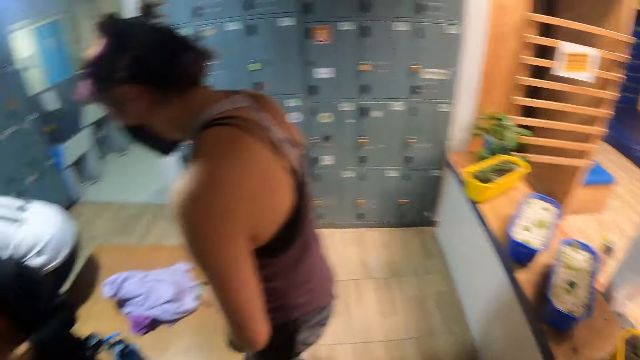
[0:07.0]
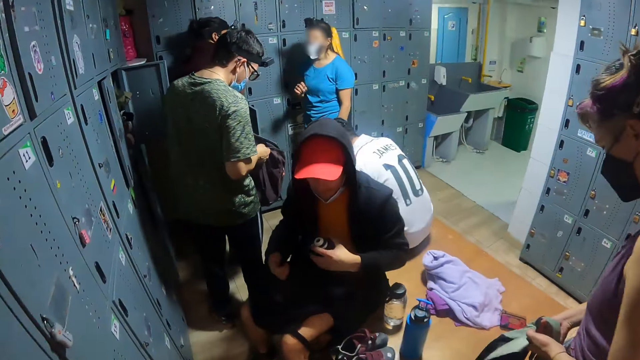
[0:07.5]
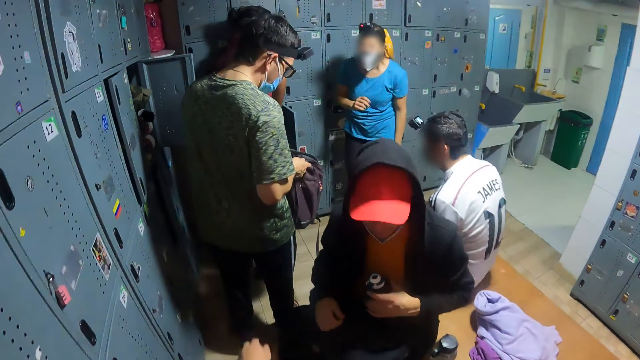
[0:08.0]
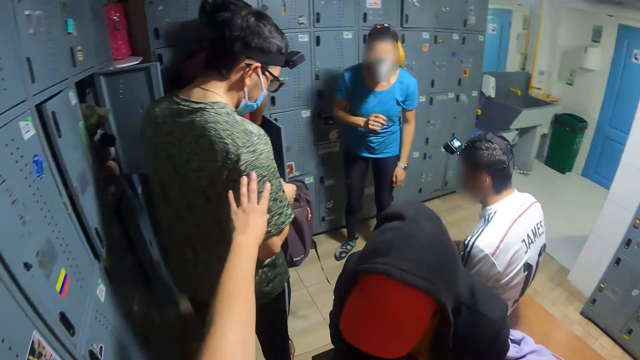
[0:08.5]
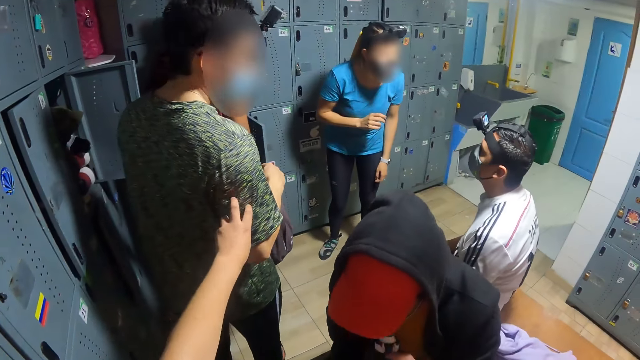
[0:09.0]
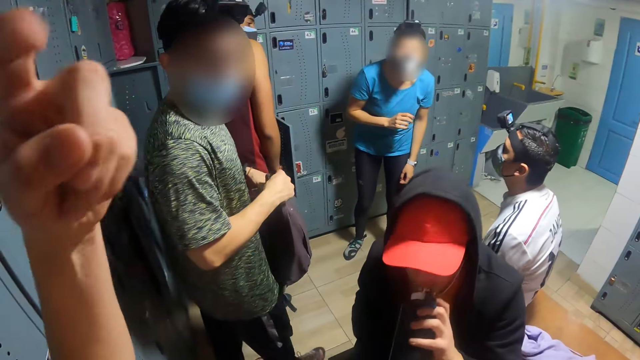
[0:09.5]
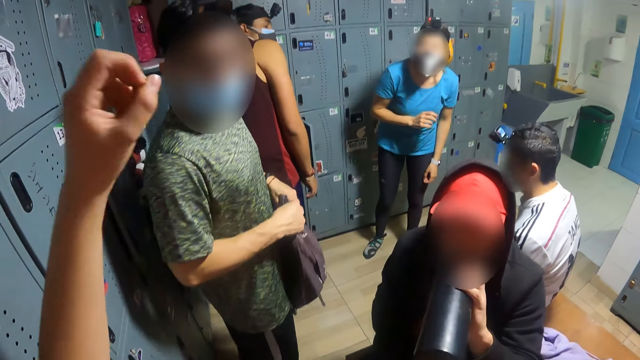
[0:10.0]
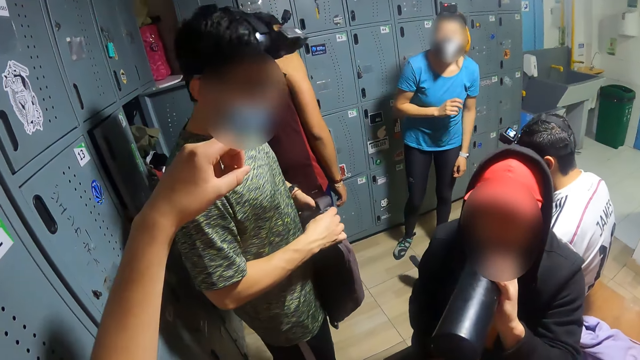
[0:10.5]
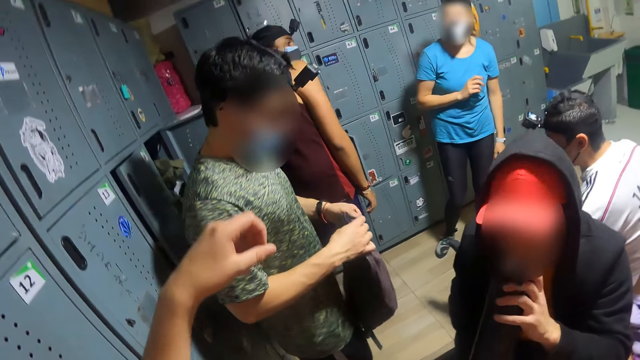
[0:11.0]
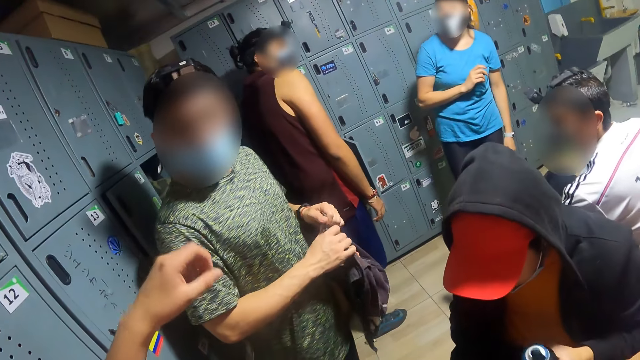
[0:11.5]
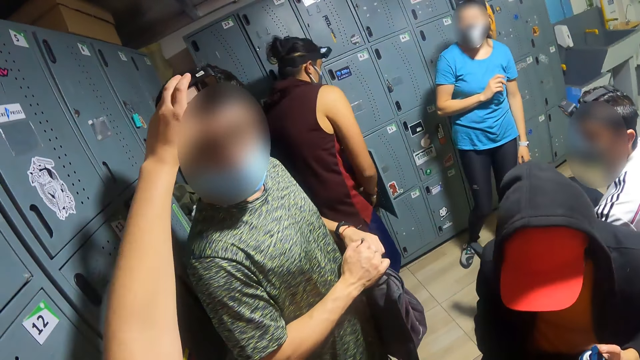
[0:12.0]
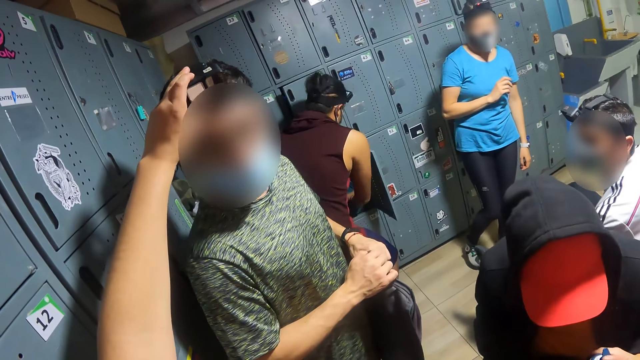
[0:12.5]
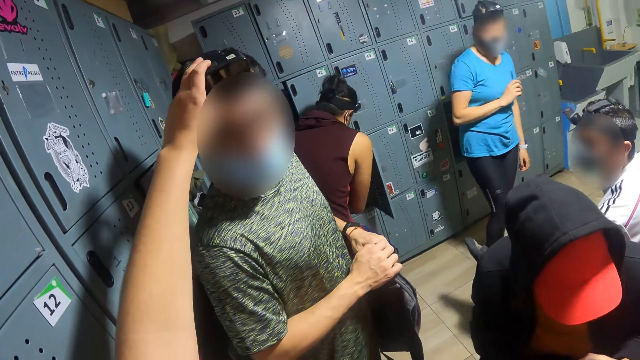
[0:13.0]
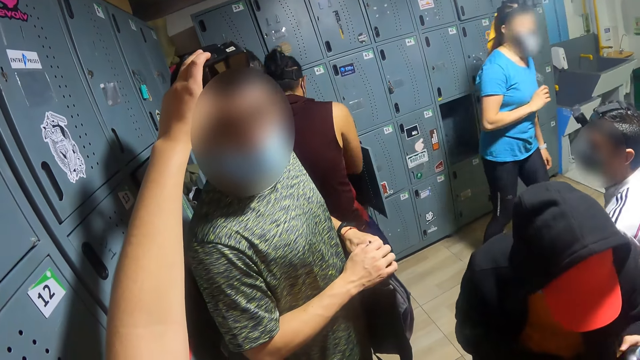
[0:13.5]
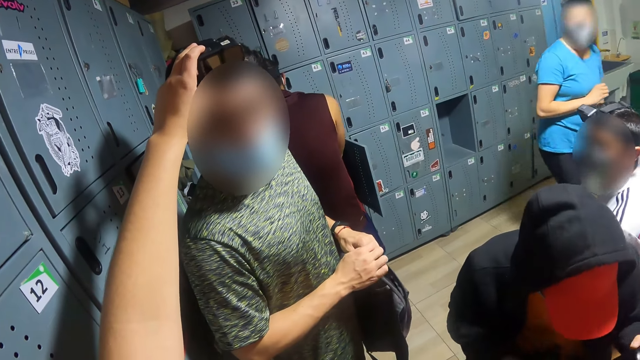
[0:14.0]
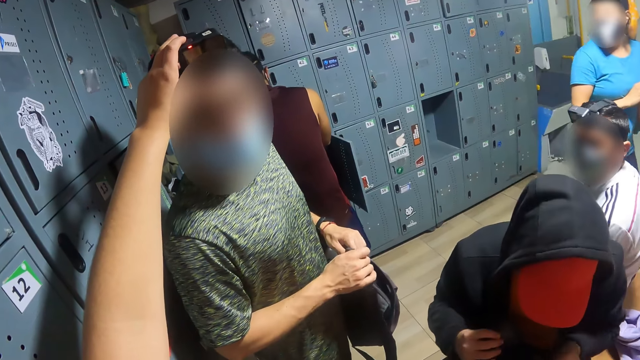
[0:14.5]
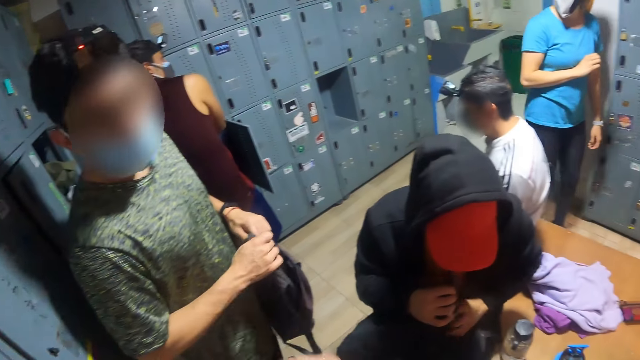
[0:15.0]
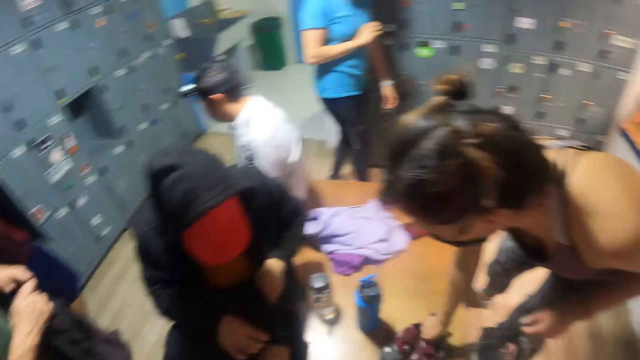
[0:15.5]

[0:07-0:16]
The camera wearer touches a man with his left hand. He signals the man. He gestures. The man holds a backpack with both hands. The camera wearer operates a camera on the man's head with his left hand. He adjusts the camera for the man.

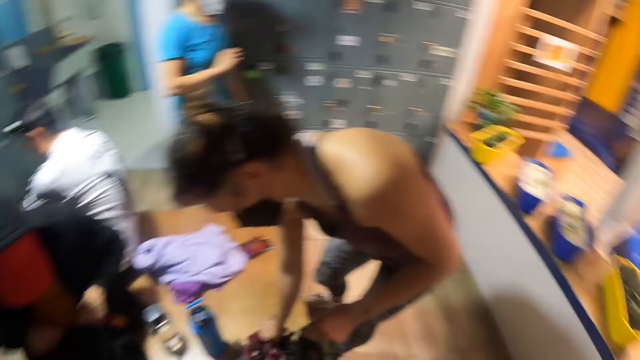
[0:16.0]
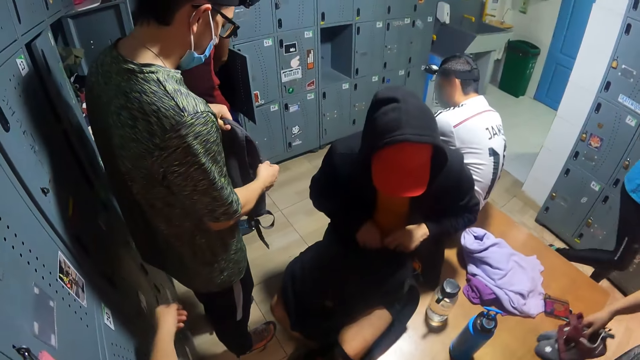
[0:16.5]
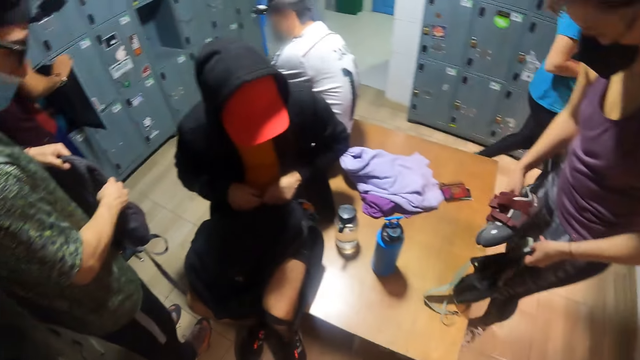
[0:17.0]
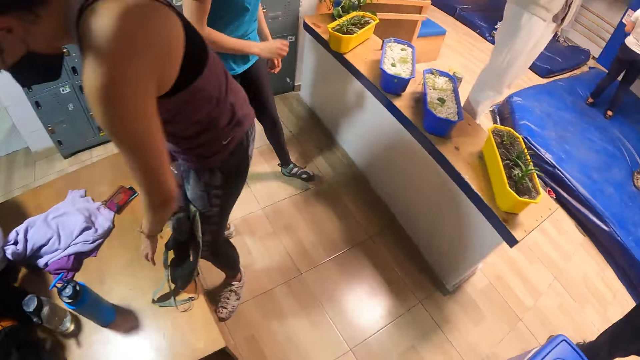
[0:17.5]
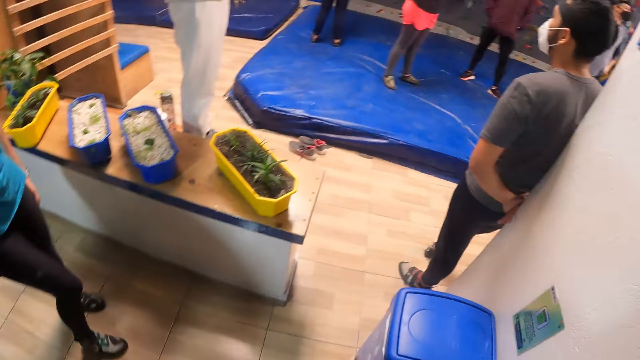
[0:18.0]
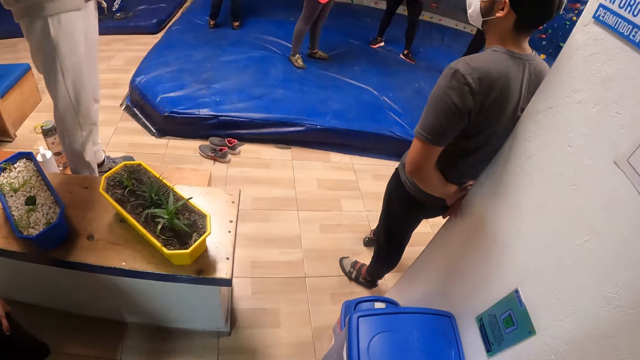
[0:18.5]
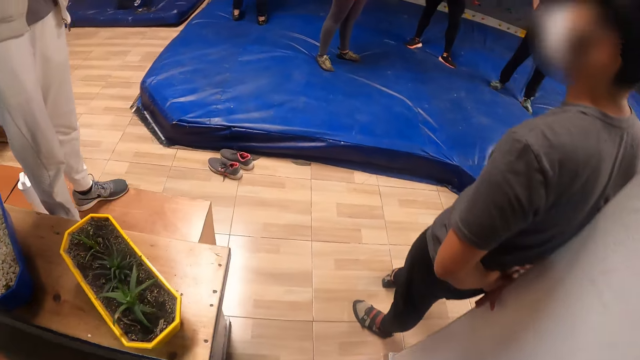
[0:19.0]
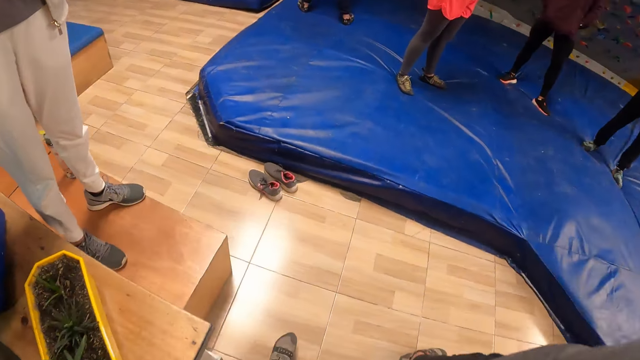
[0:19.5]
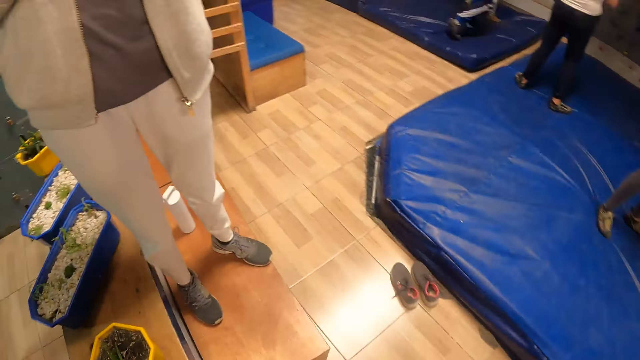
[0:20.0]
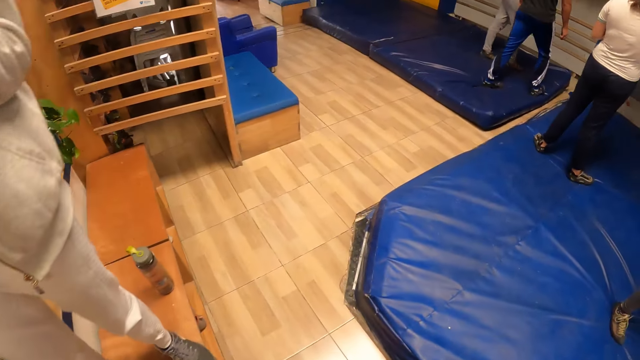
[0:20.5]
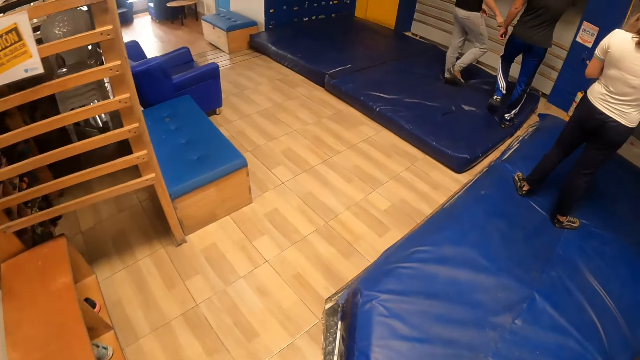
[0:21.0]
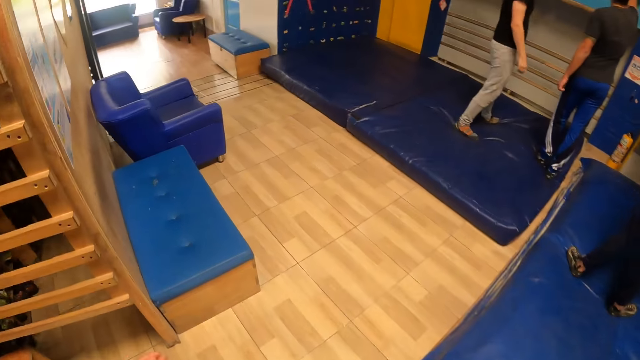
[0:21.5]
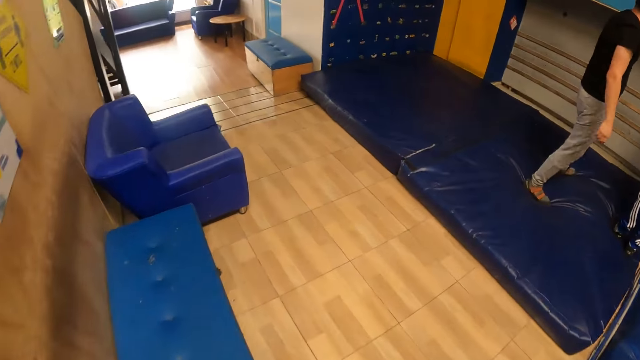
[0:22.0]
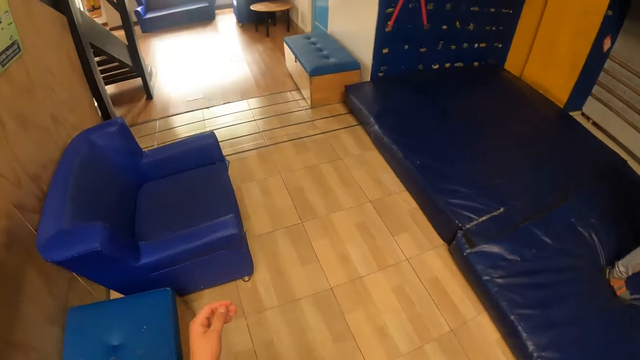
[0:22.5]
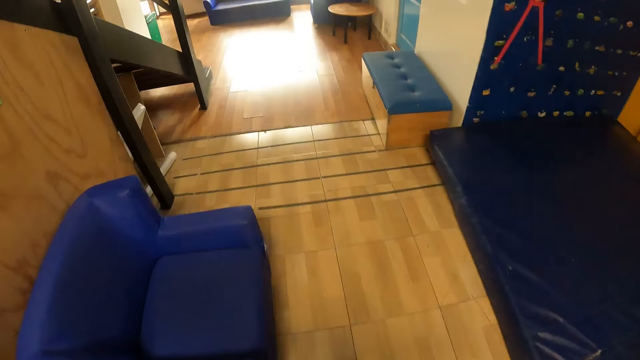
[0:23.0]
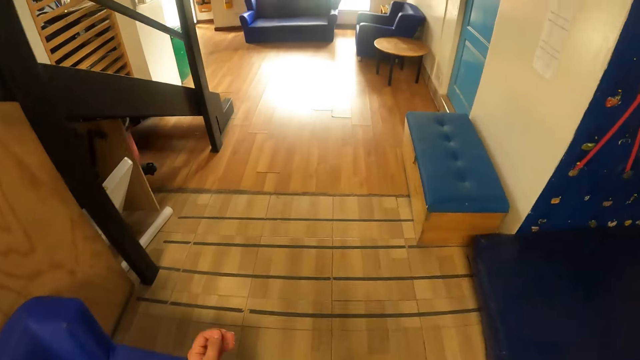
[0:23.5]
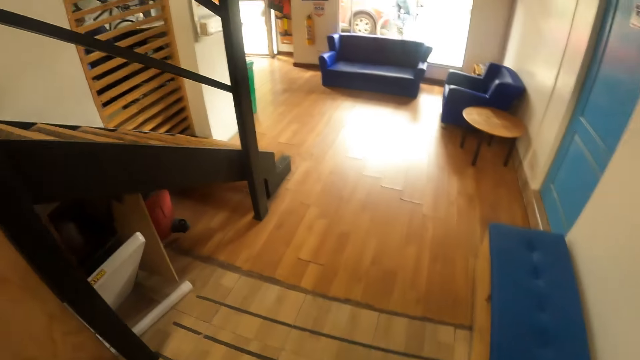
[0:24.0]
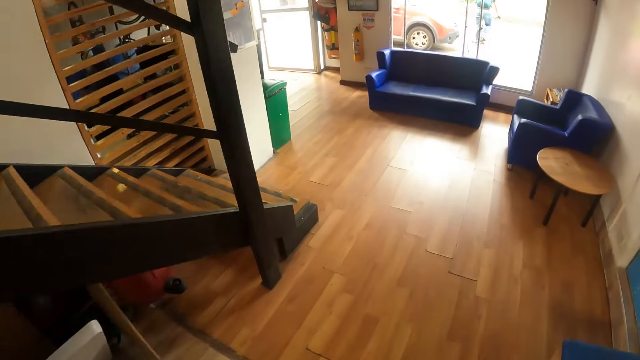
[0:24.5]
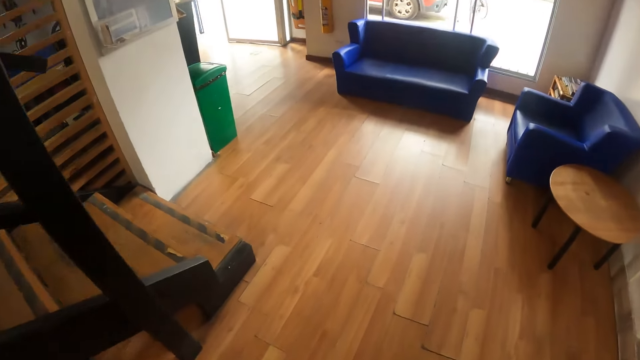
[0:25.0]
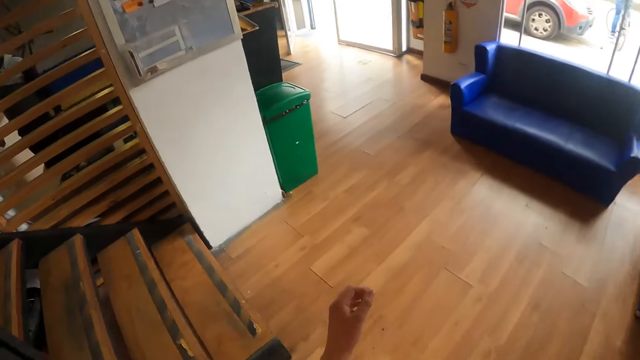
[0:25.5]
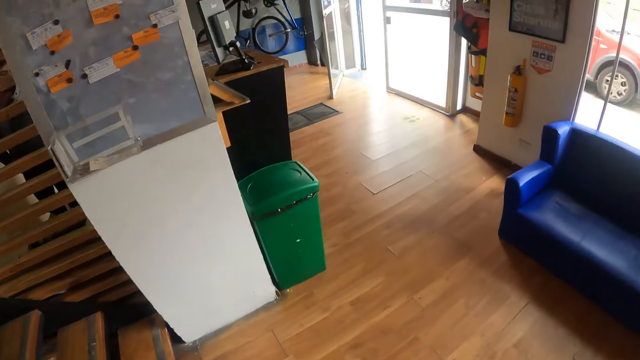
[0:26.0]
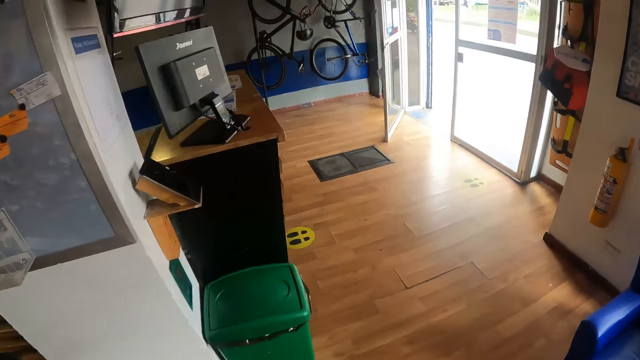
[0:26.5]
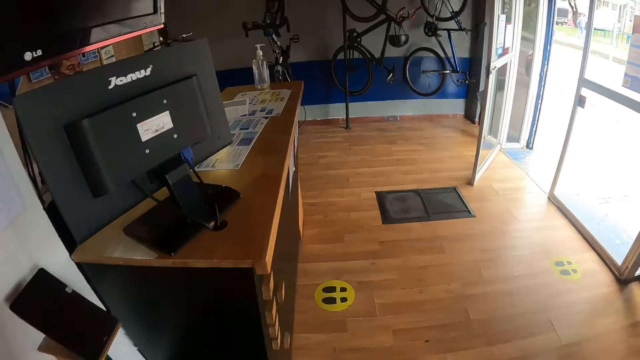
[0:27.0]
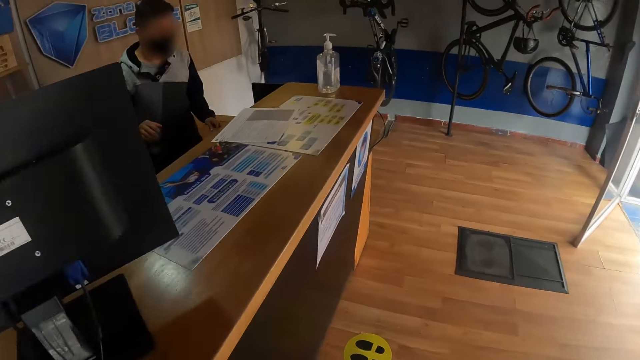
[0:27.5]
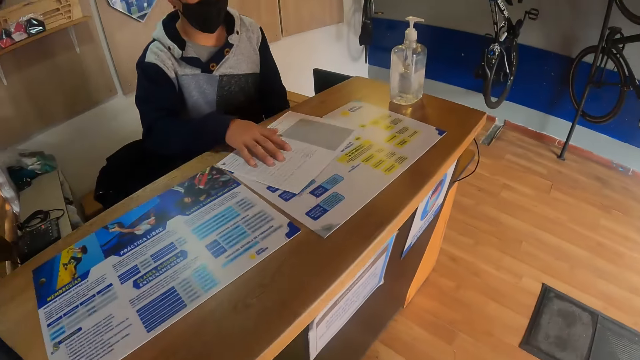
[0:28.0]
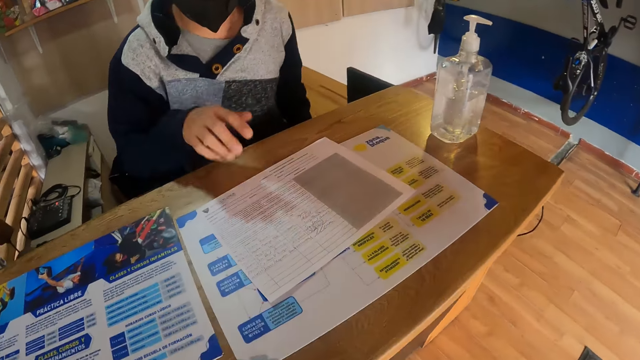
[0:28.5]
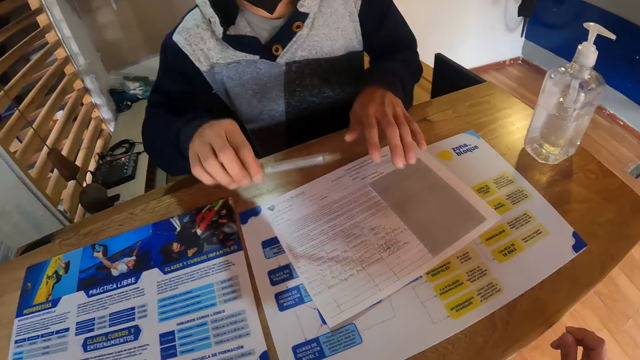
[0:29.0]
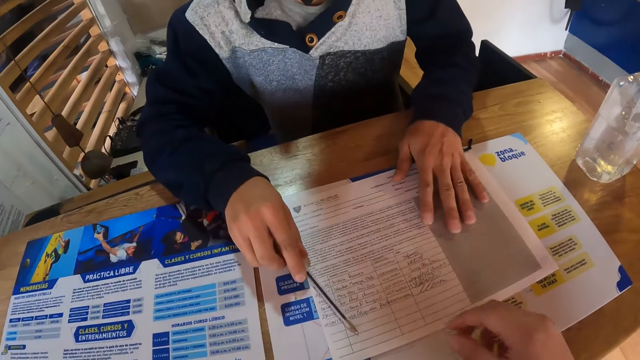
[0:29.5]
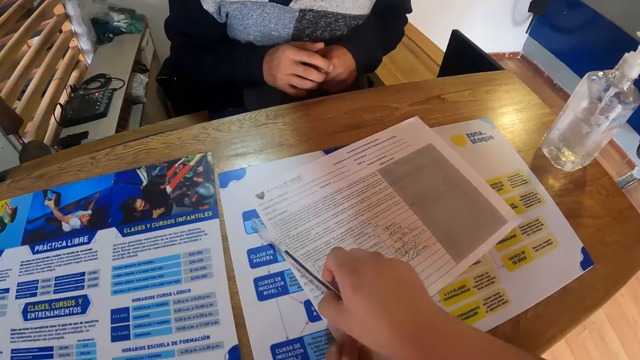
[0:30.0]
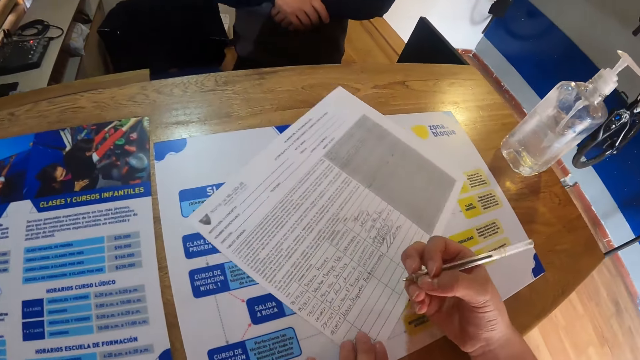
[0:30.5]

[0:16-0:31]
The camera wearer walks to the reception of the climbing center. He walks towards the reception. A receptionist moves an attendance sheet on a counter with his right hand. The camera wearer stops at the reception desk. The receptionist collects a pen from his left hand with his right hand, places his left hand on the attendance sheet on the counter, and drops the pen in his right hand on the attendance sheet on the counter. The receptionist passes a paper and the pen to the camera wearer. The camera wearer moves the attendance sheet on the counter with his left hand. He picks up the pen from the attendance sheet on the counter with his right hand.
